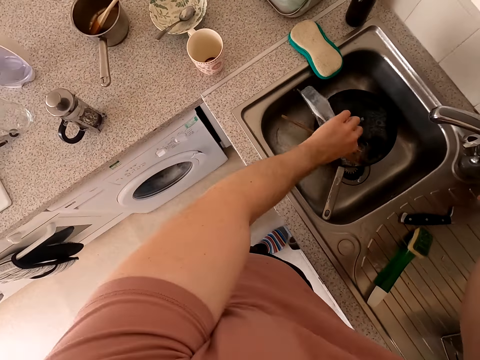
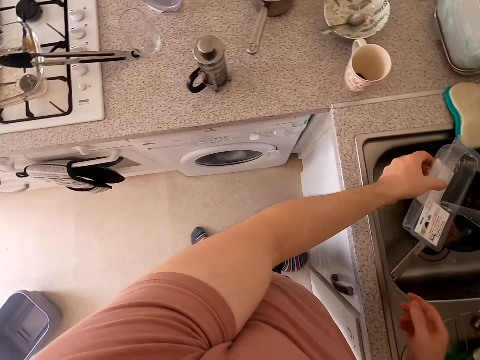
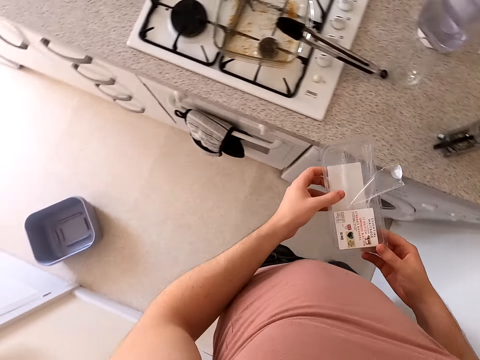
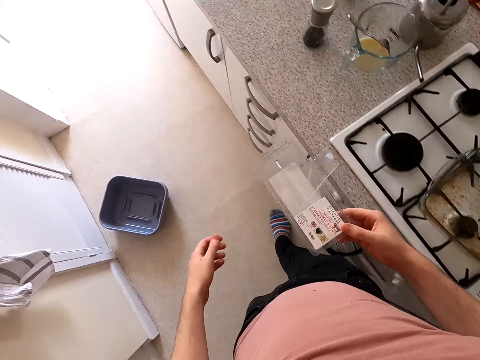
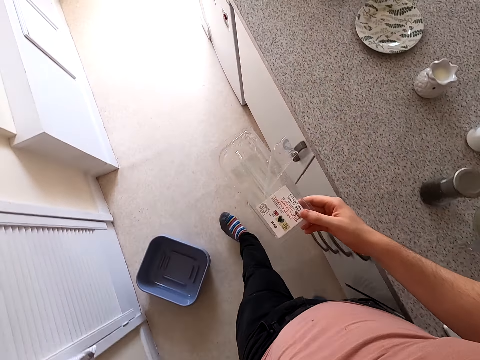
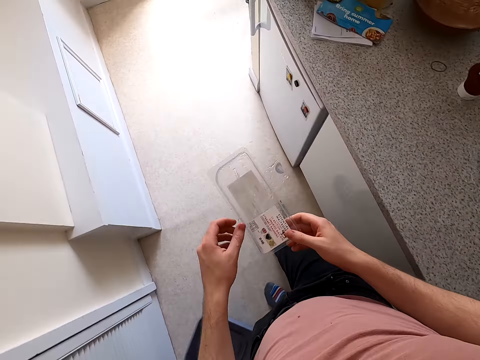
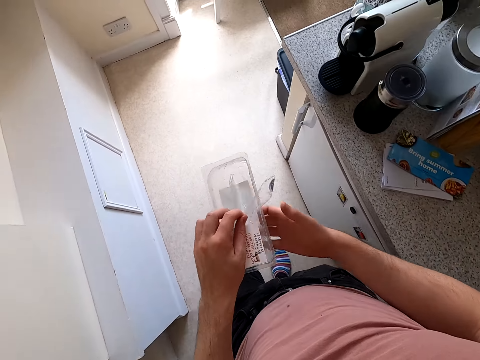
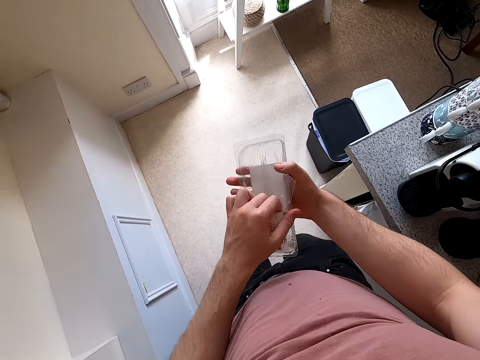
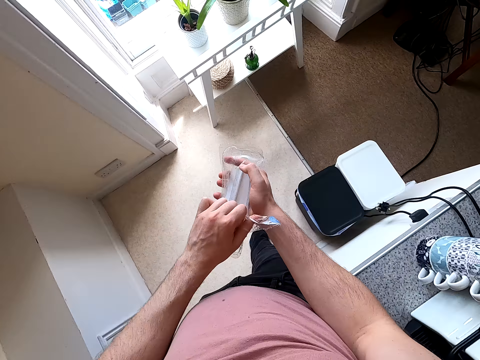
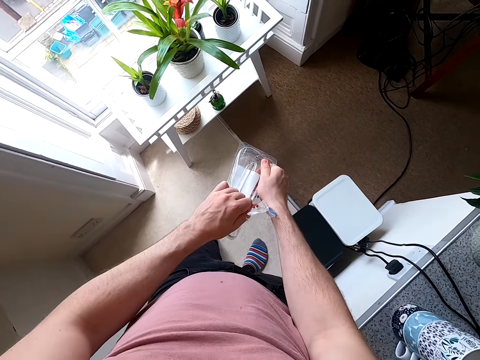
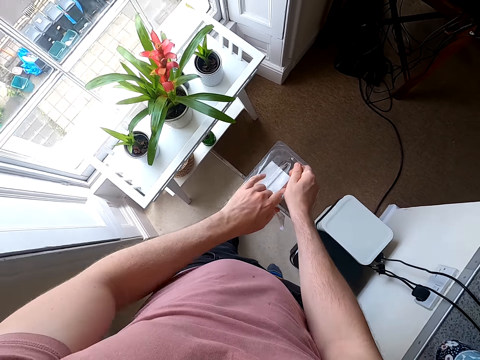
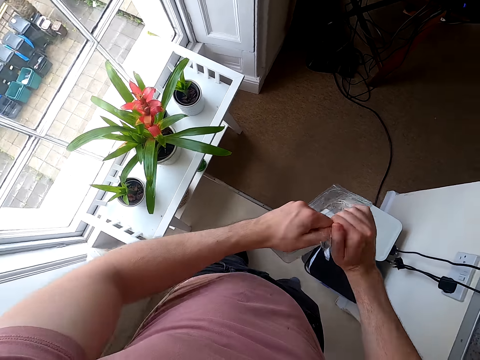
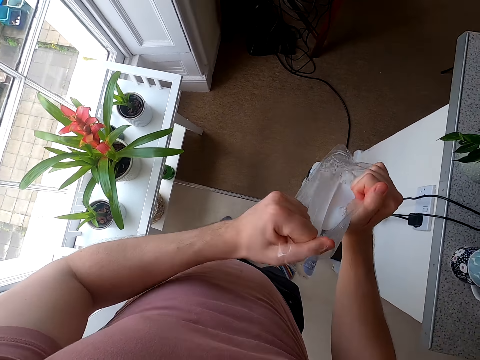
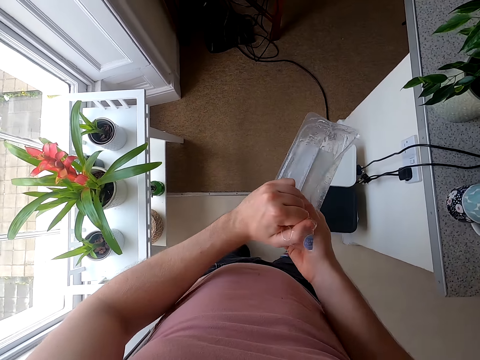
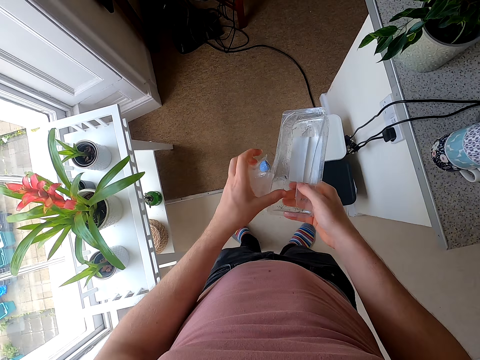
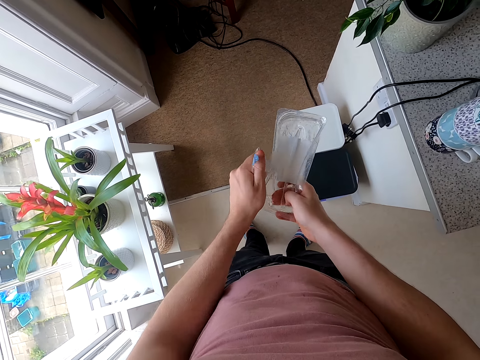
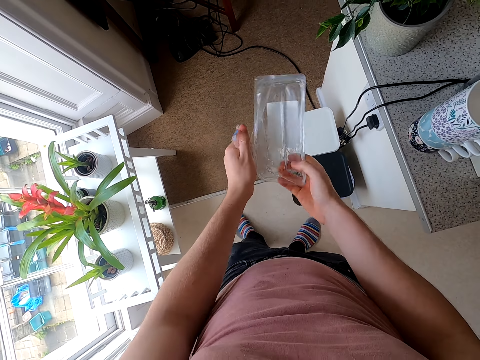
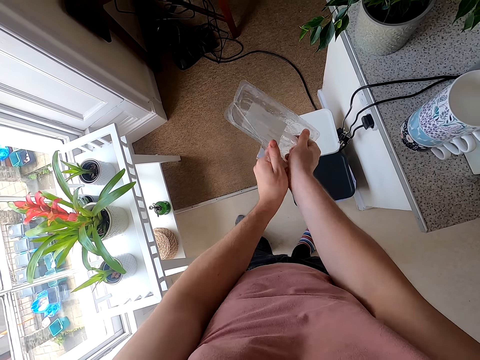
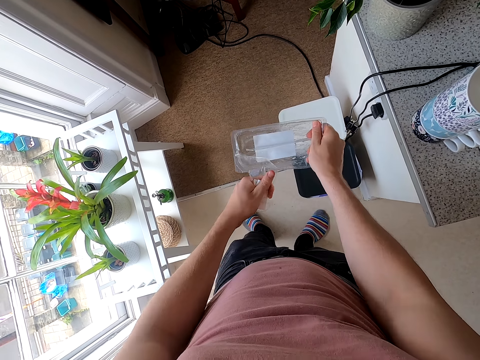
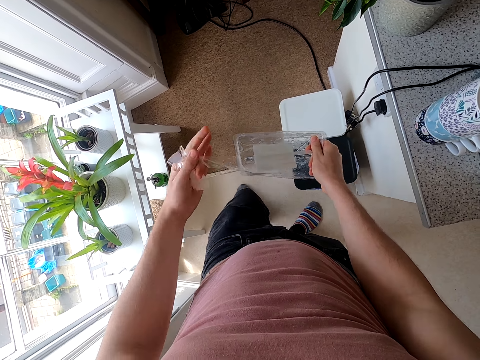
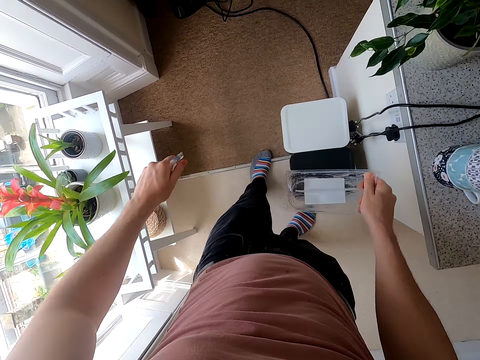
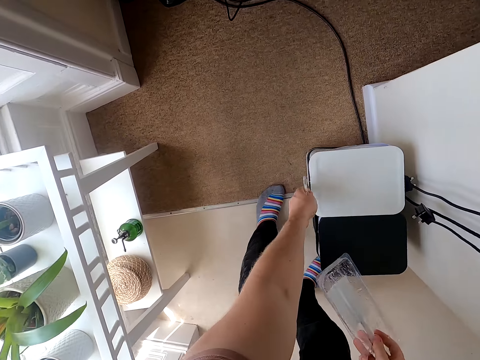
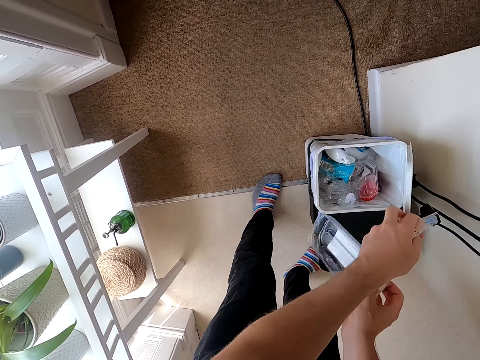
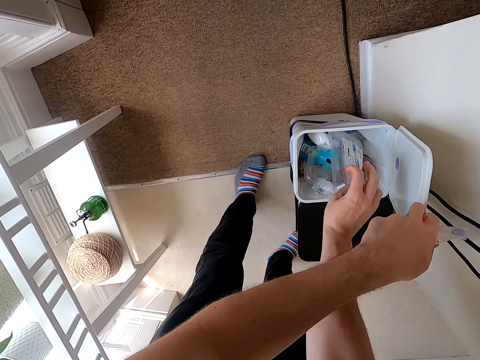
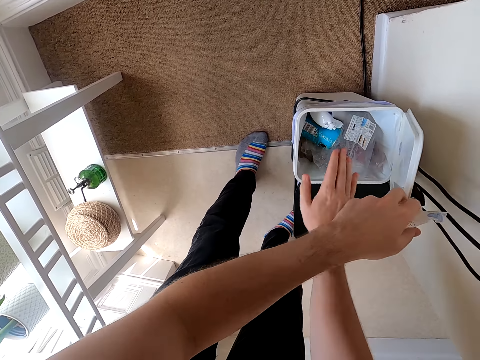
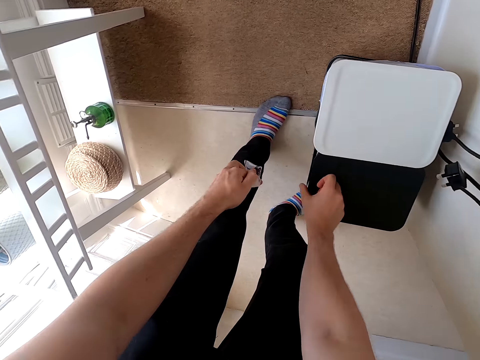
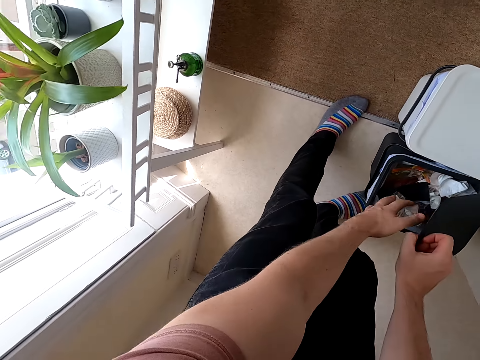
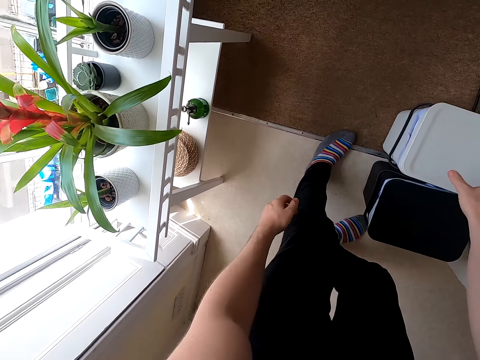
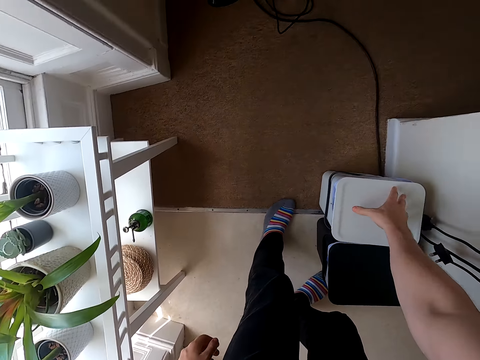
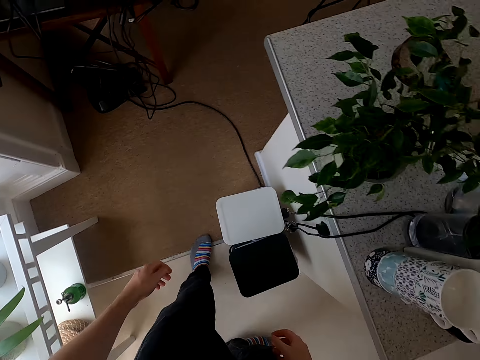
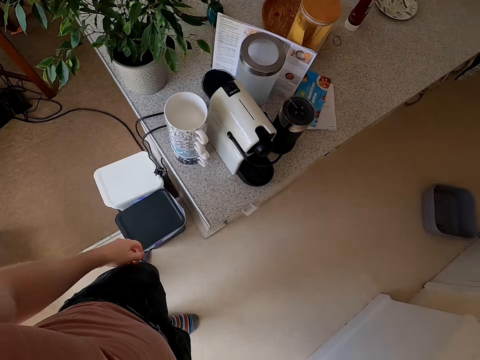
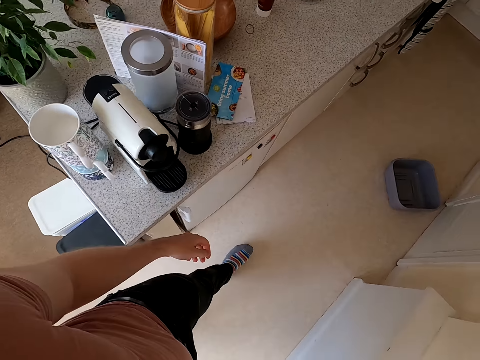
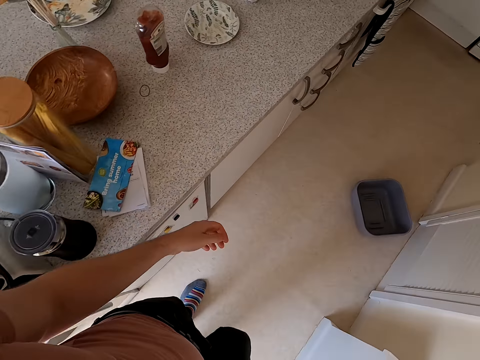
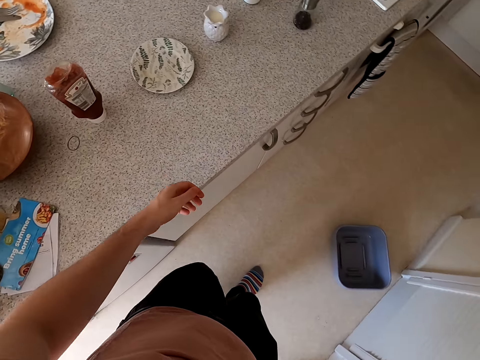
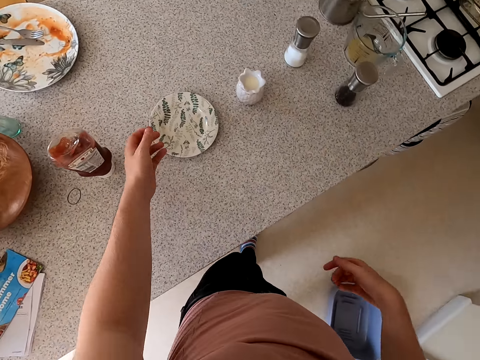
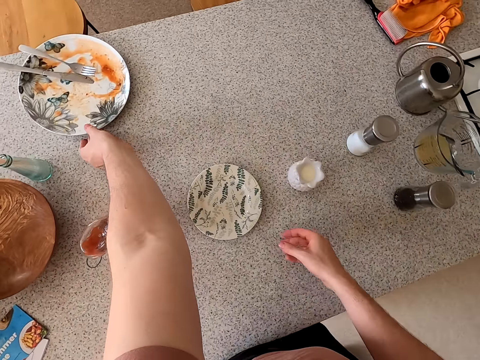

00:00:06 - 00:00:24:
The camera wearer closes the tap. They walk around the kitchen area. They tear the tin. They remove a paper from the container. They open the litter bin. They throw the tin in the litter bin. They open the litter bin. They throw the tin lid in the litter bin. They walk around the kitchen area.

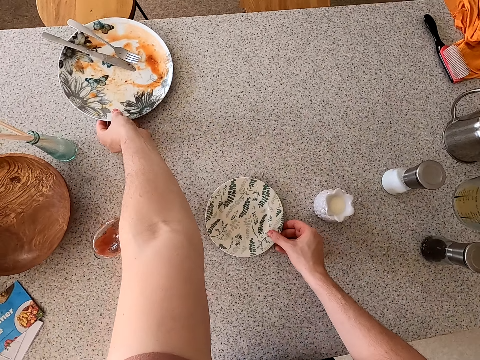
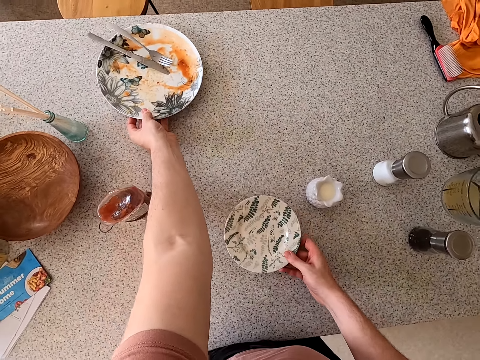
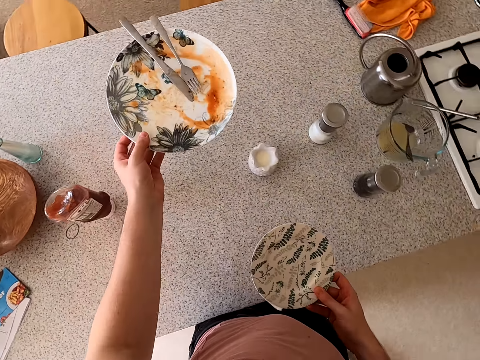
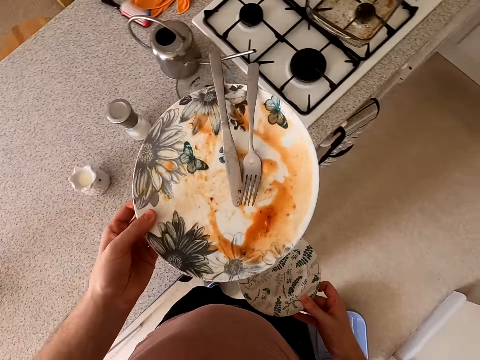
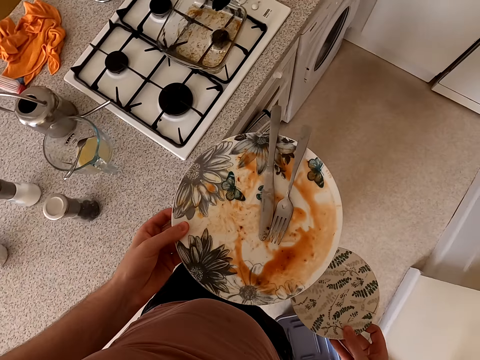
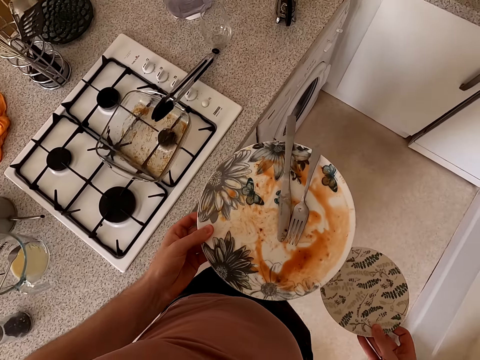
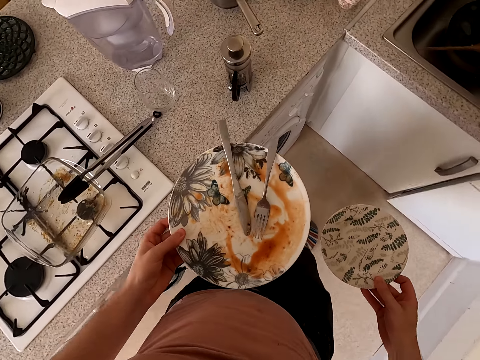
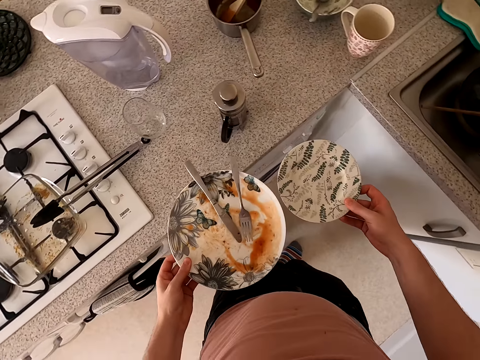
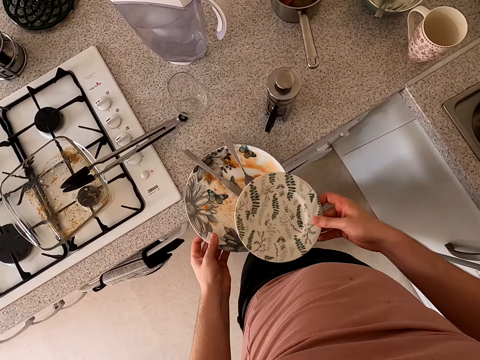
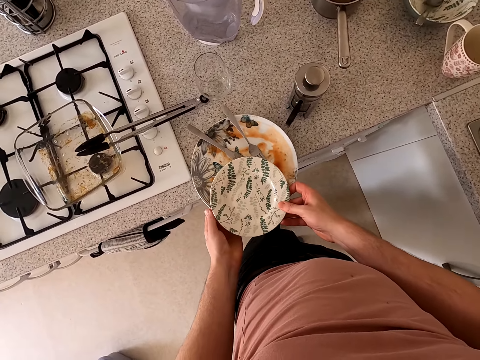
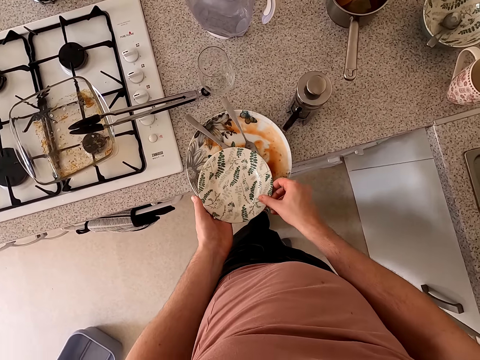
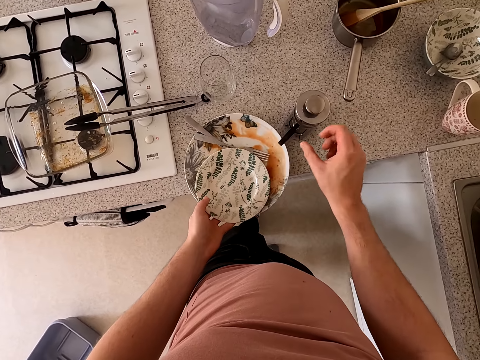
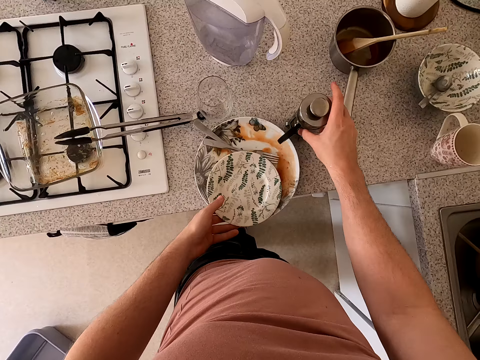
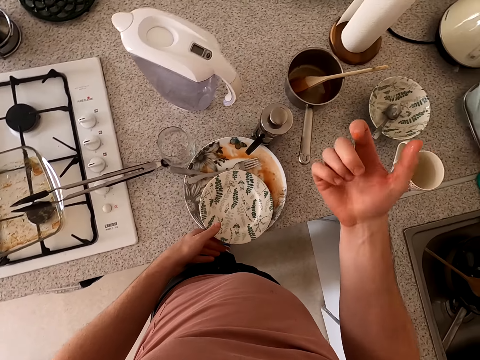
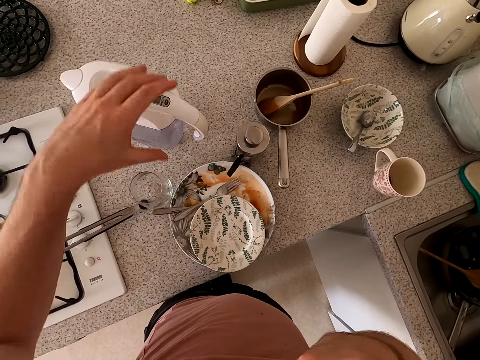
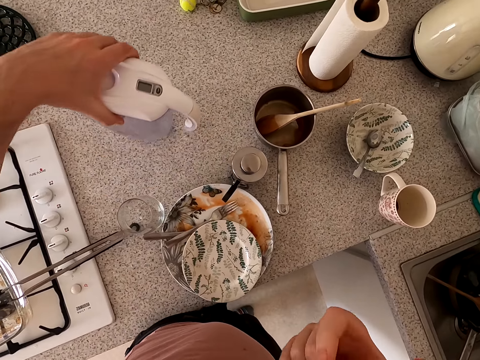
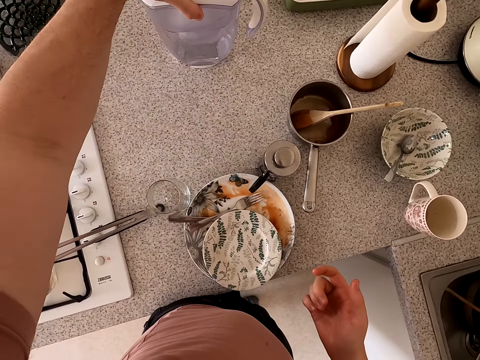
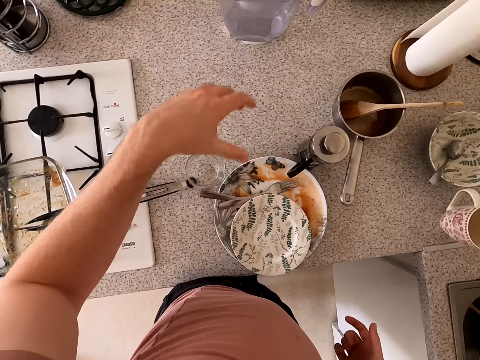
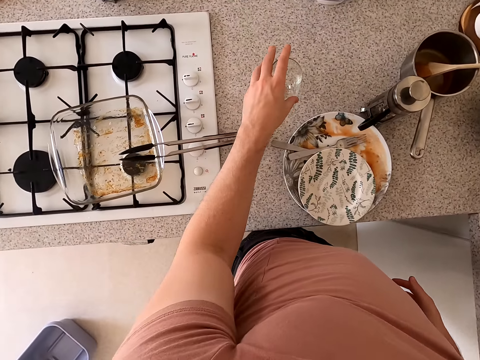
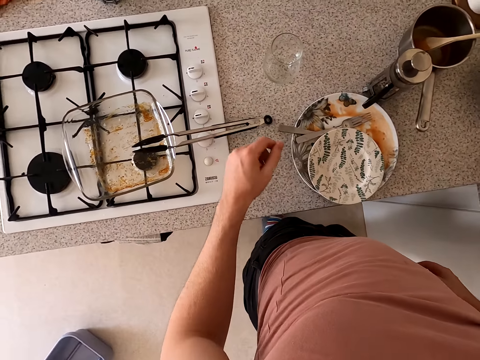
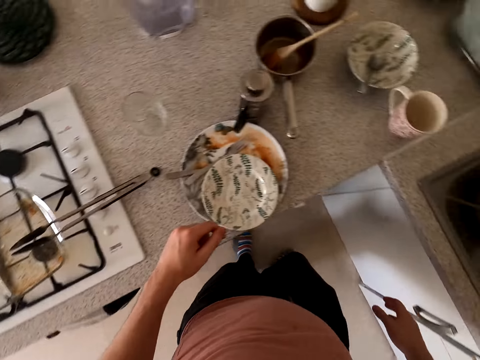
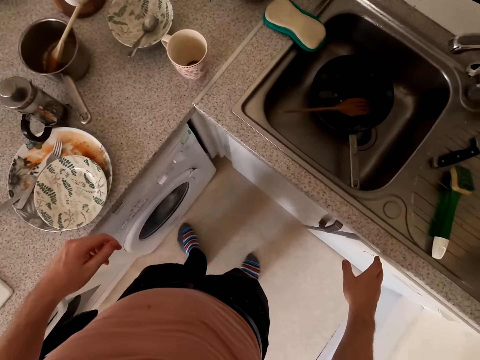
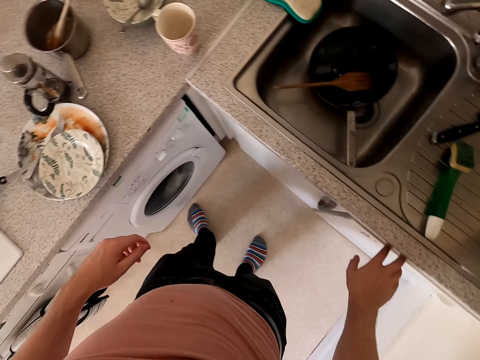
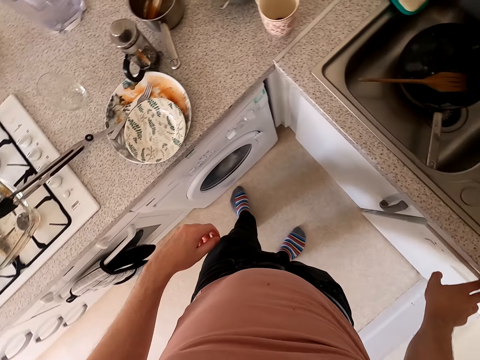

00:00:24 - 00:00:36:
The camera wearer picks up plates and carries the plates. They put the plates down. They put the plates together. They look around.
